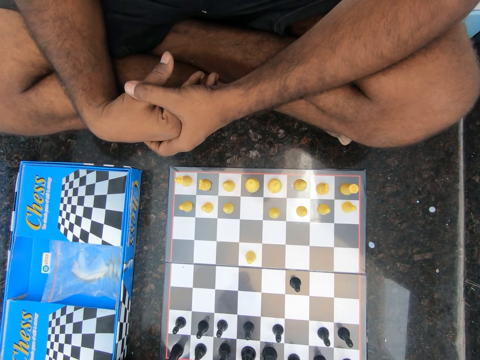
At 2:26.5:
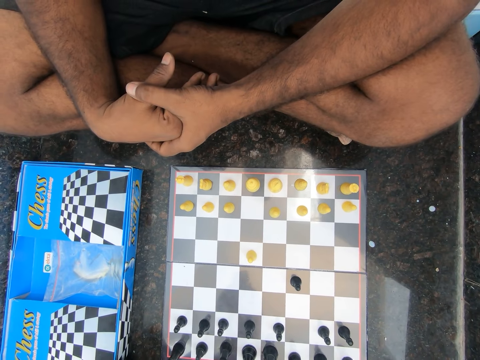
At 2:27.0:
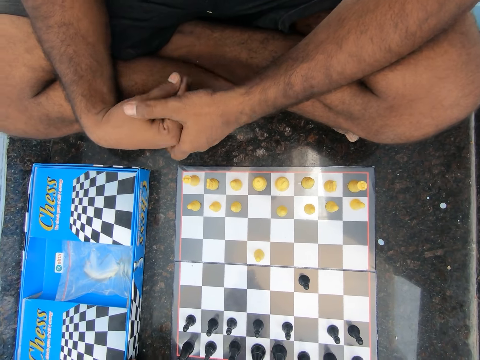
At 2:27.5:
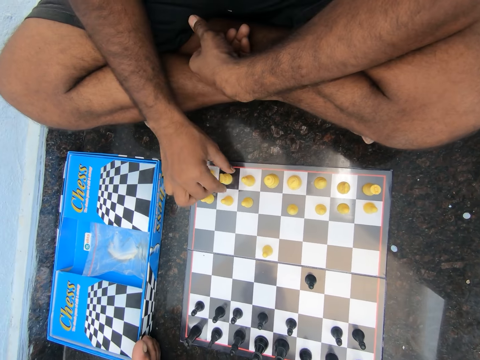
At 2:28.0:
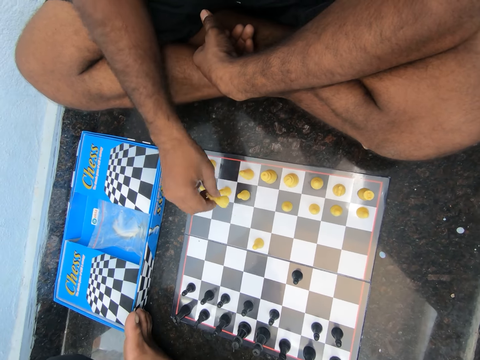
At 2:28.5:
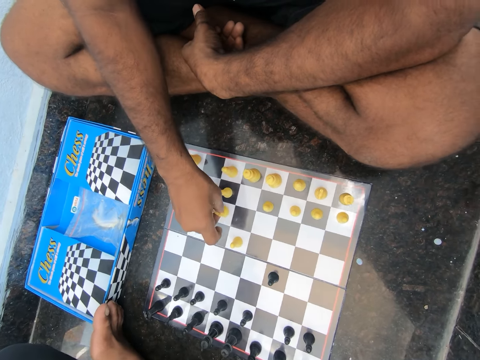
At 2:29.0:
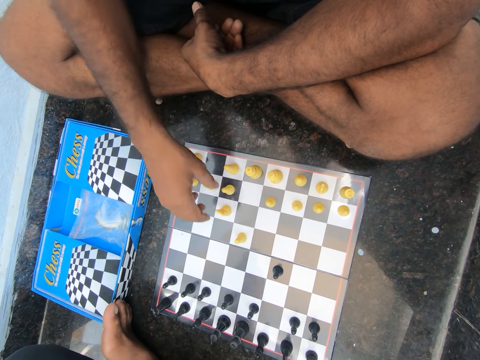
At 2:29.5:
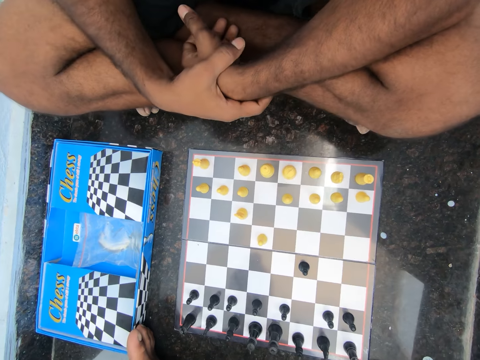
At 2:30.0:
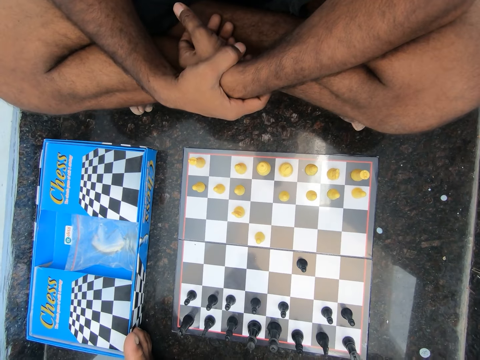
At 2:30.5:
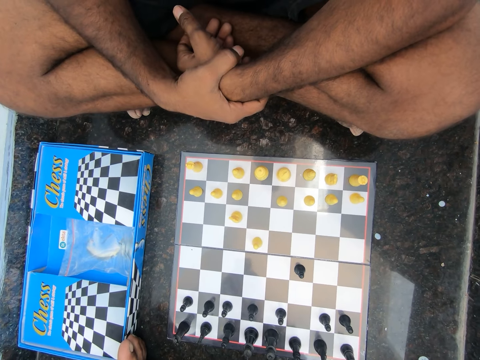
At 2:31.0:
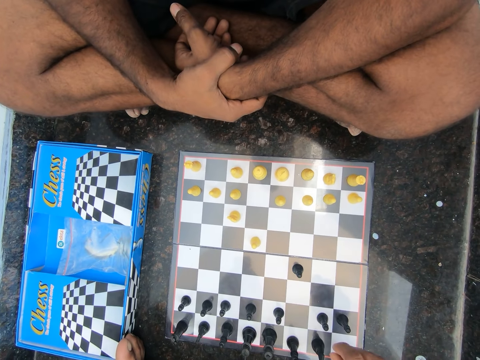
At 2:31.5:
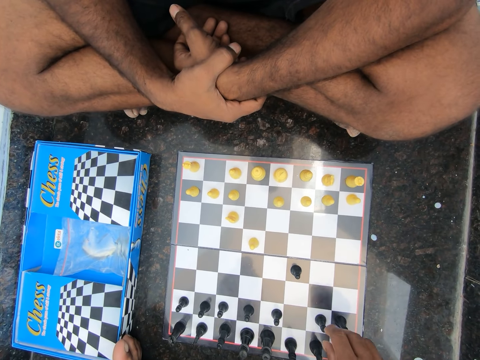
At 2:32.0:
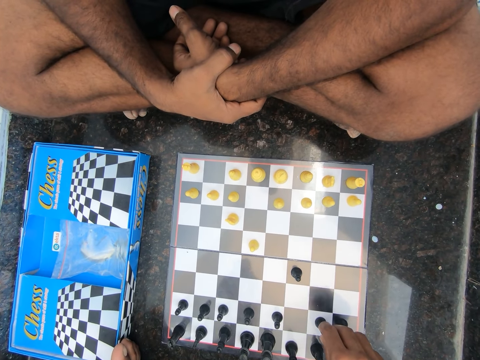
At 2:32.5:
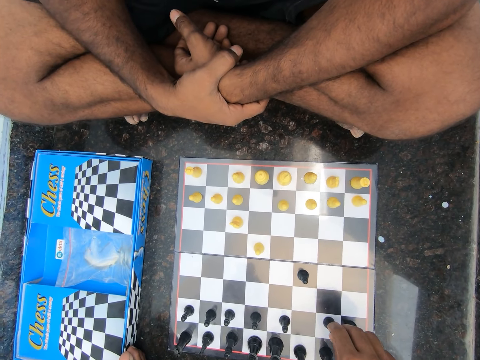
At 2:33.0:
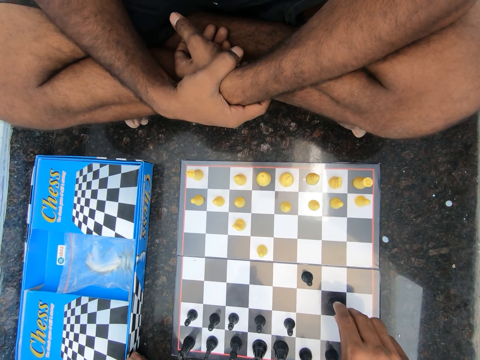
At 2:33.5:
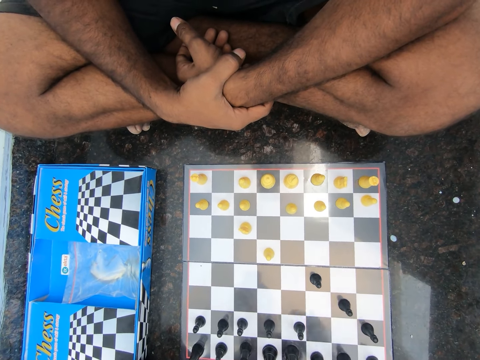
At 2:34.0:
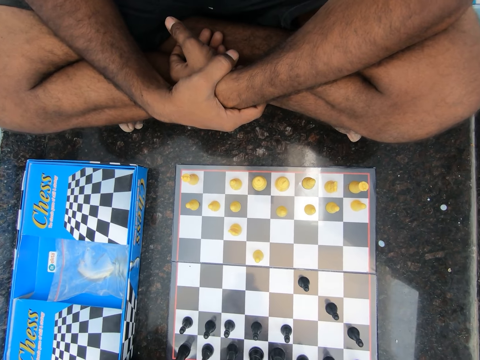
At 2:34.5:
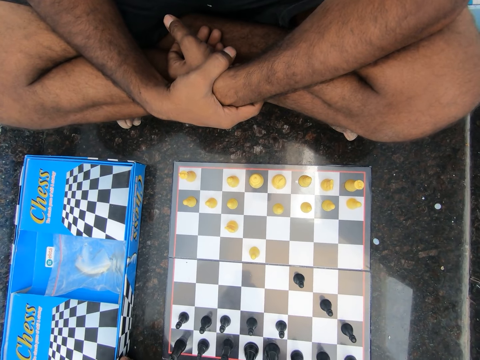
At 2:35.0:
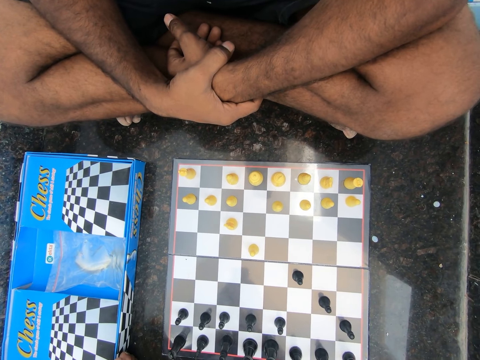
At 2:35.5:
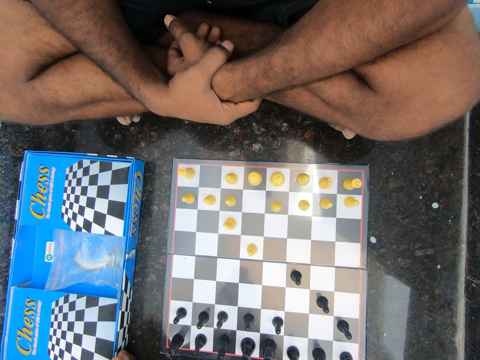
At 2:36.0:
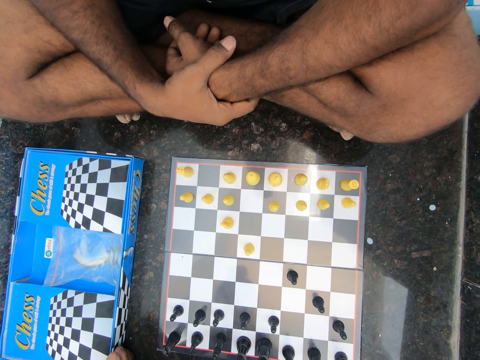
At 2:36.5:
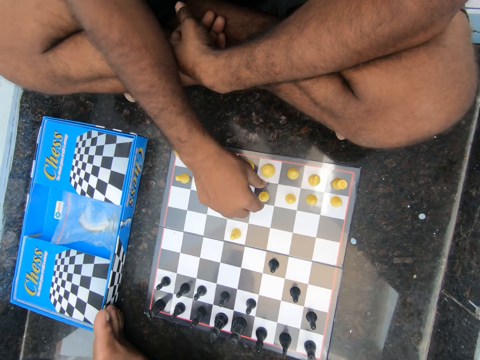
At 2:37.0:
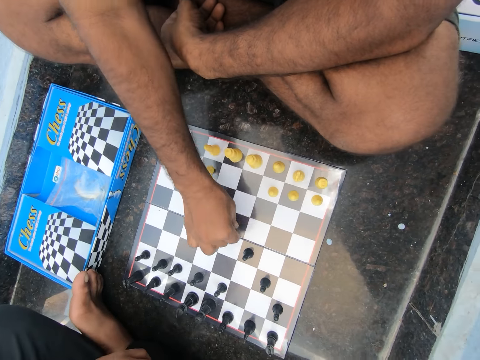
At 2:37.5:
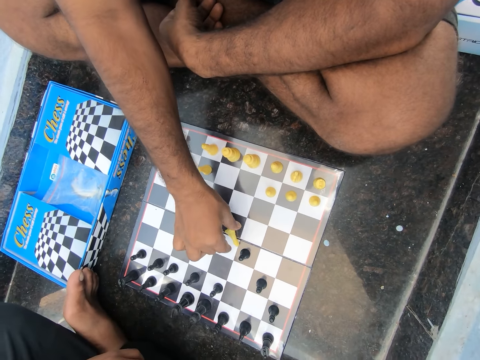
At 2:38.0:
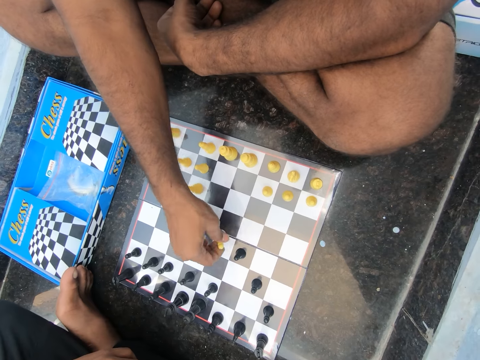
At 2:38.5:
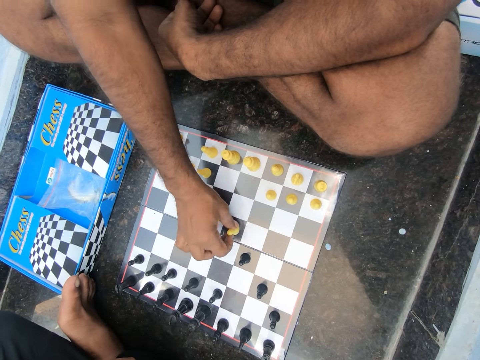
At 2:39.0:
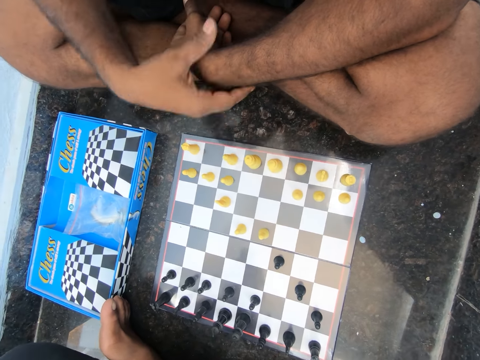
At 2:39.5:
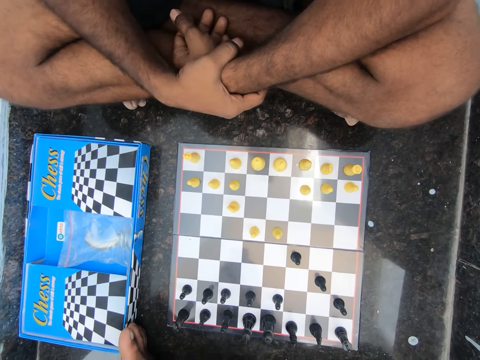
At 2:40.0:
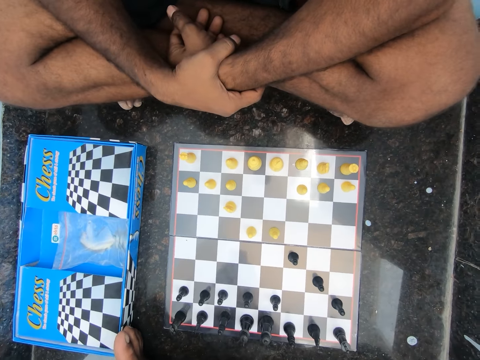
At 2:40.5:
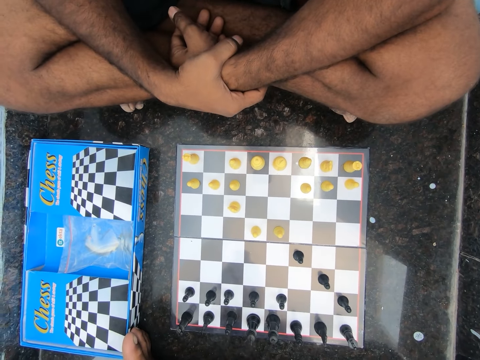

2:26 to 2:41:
A man moves a yellow pawn on the chess board. Another man moves a black pawn on the chess board. The first man moves a yellow pawn on the chess board.

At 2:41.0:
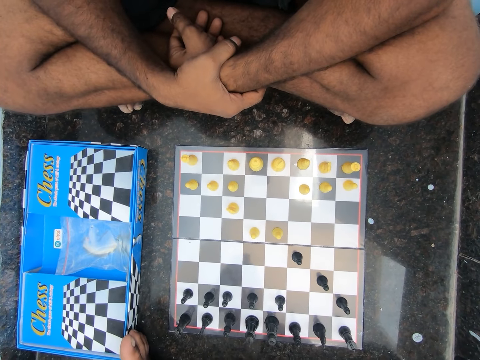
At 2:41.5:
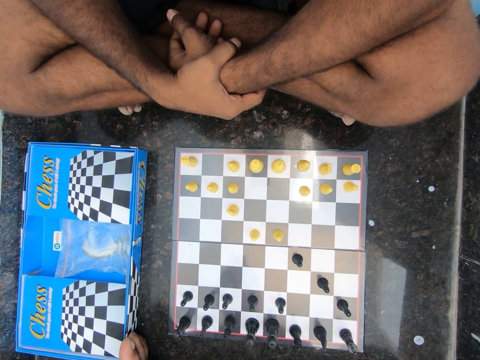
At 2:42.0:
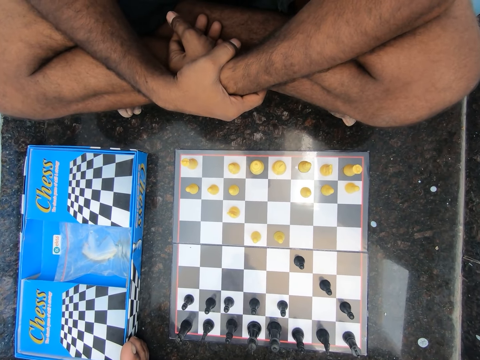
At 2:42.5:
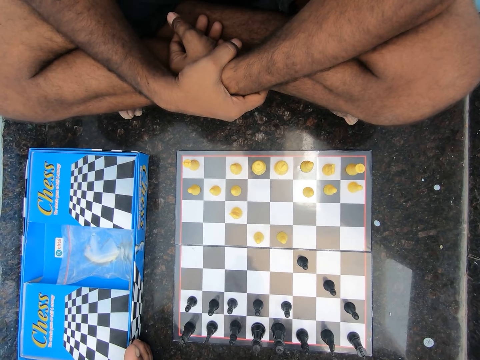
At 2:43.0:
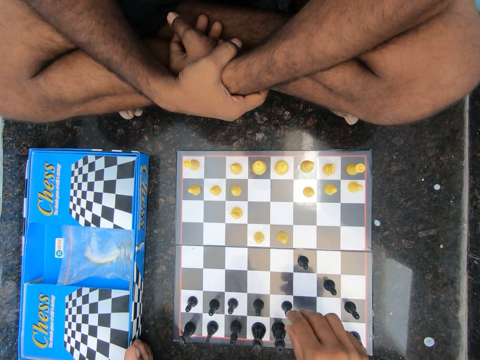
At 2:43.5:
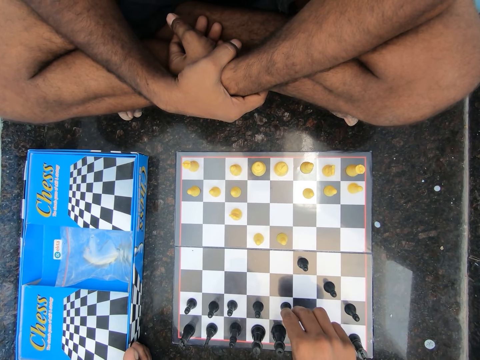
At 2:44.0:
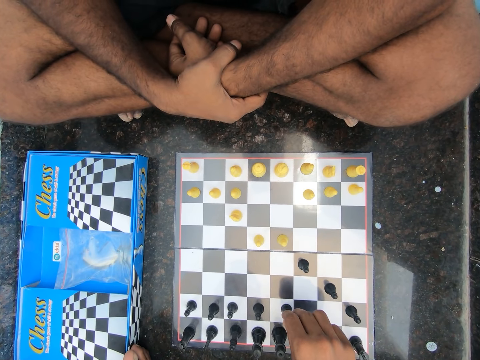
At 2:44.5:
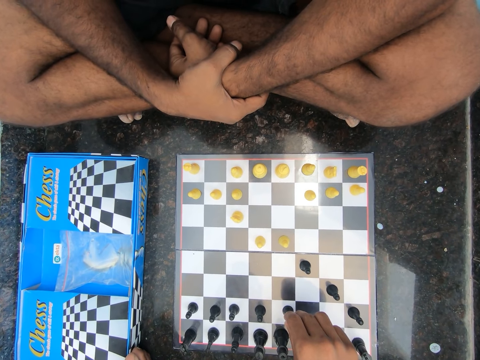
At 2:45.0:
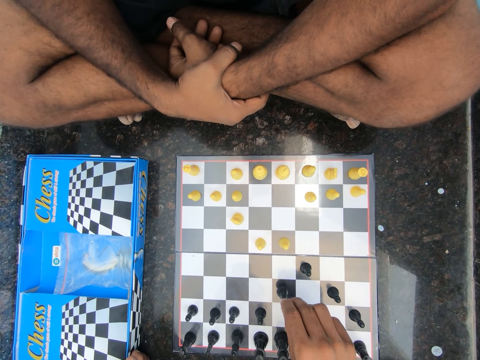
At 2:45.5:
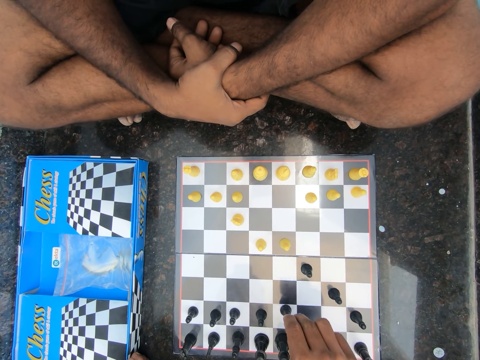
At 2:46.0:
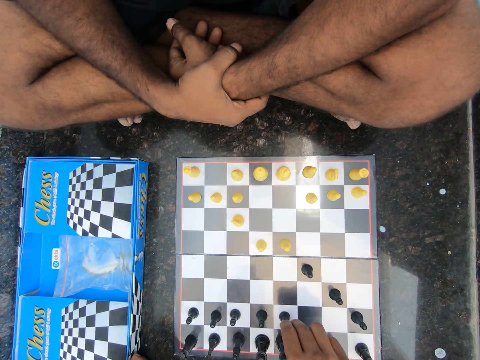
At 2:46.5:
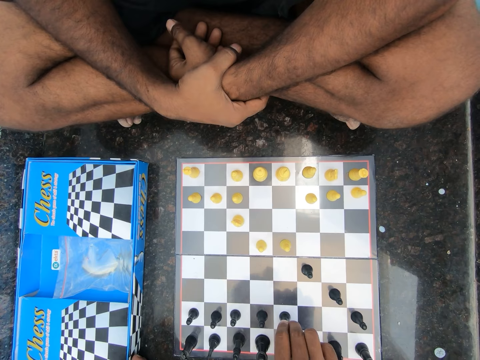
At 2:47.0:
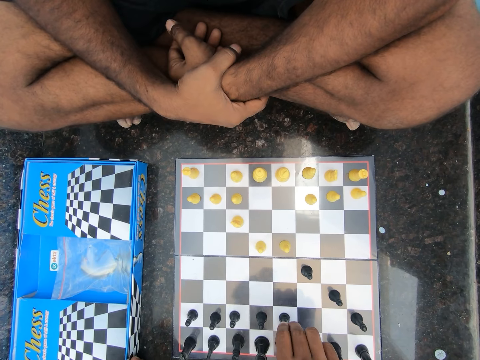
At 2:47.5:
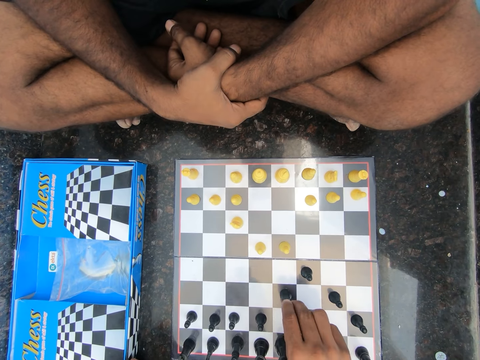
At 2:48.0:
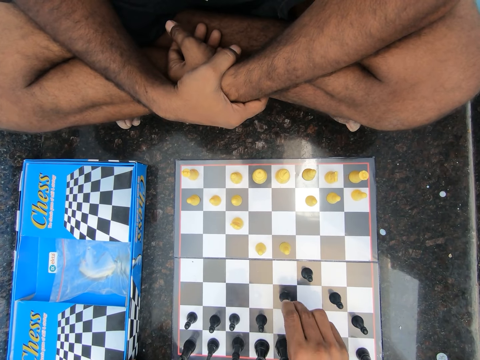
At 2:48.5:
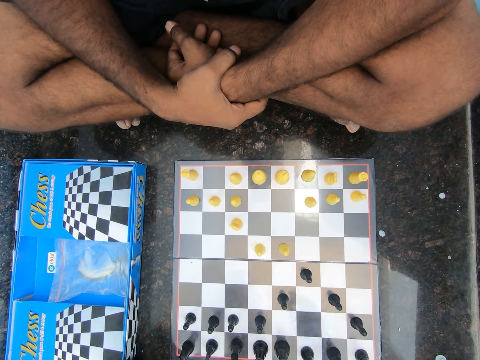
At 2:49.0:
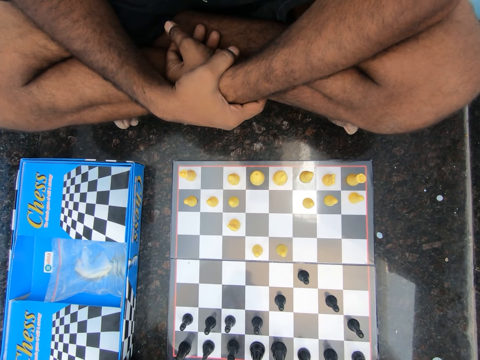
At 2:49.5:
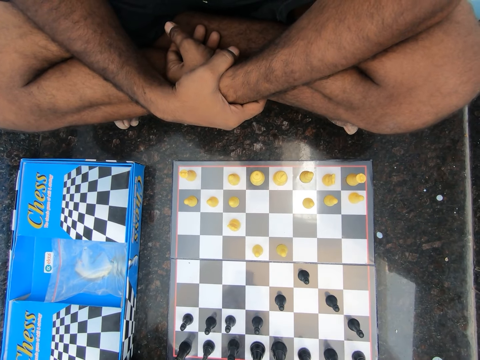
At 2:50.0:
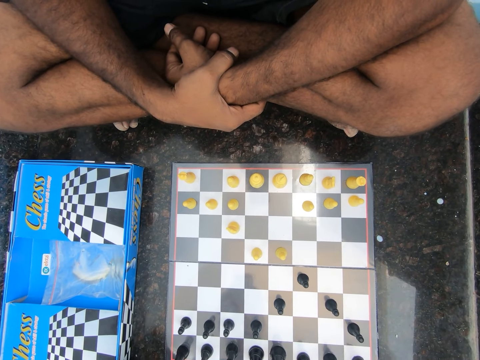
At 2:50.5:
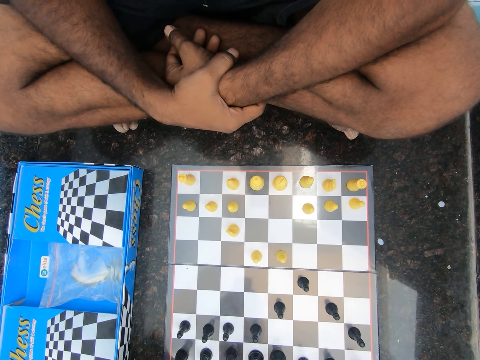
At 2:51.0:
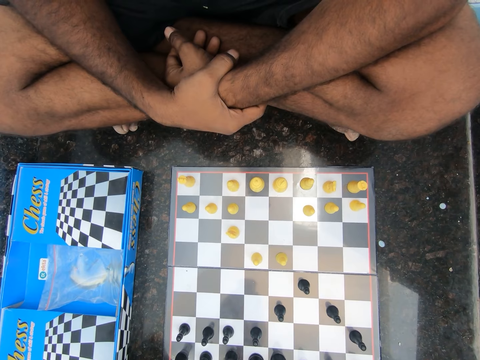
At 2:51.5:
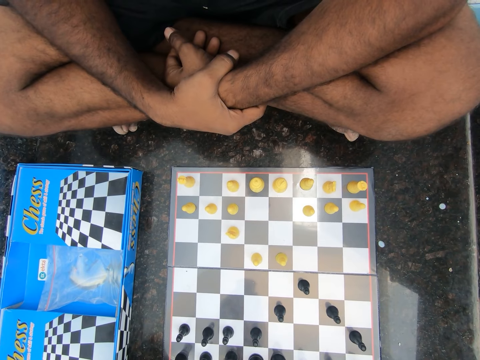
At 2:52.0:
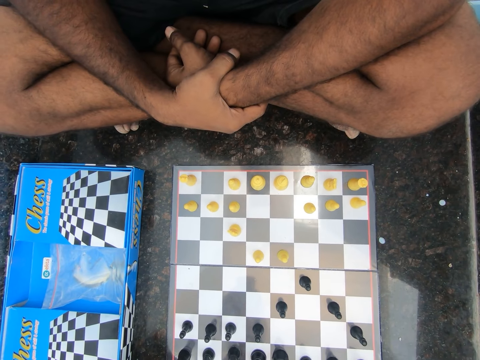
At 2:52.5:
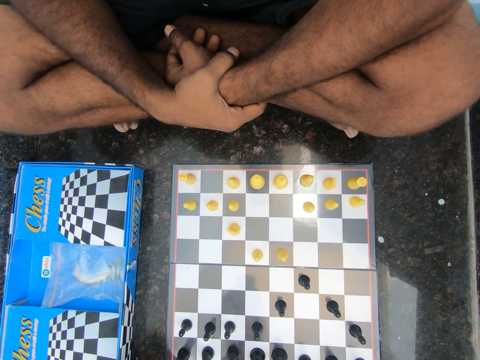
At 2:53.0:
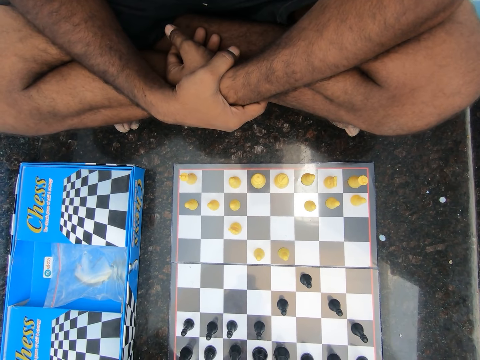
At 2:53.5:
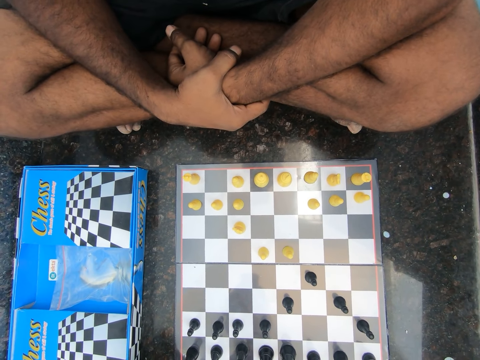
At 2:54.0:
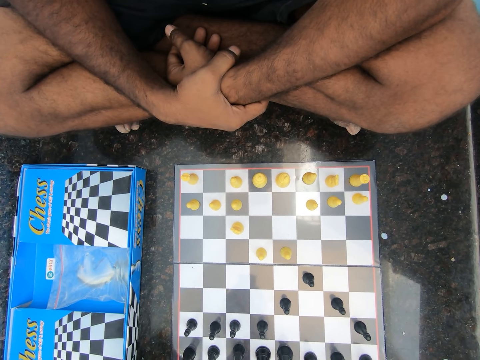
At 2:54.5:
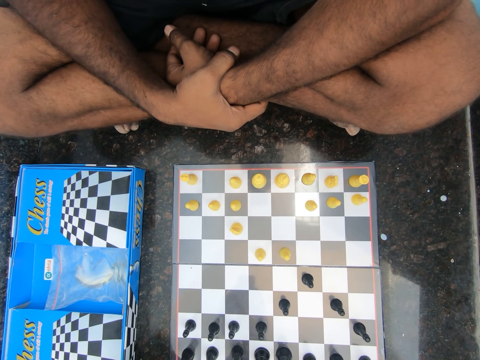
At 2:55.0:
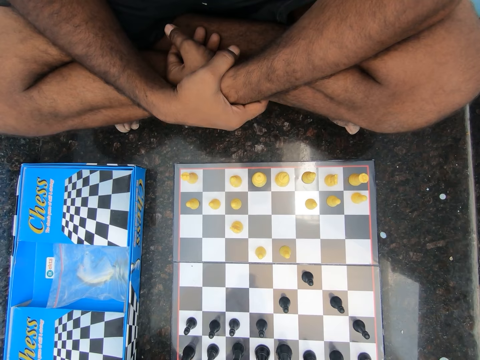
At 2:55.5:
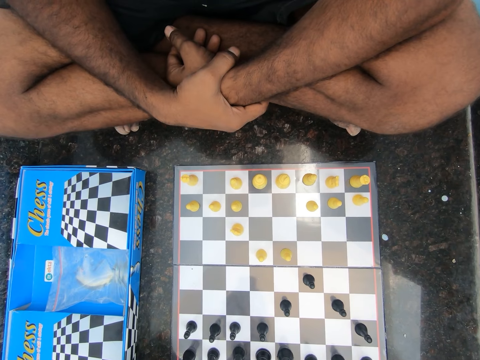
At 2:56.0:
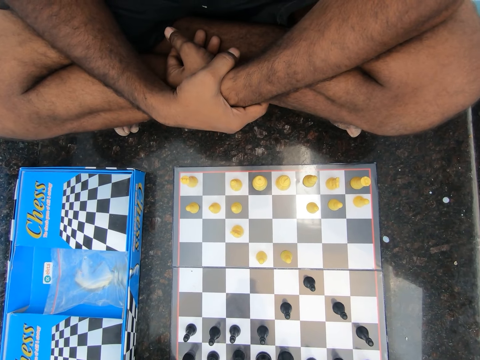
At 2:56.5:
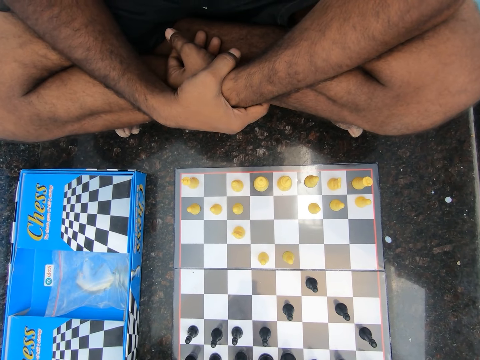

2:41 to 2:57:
A man moves a black pawn on the chess board.
